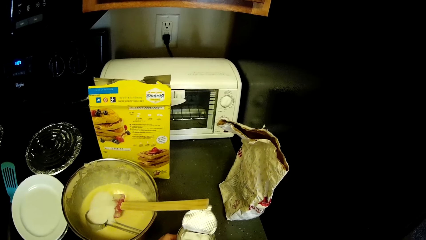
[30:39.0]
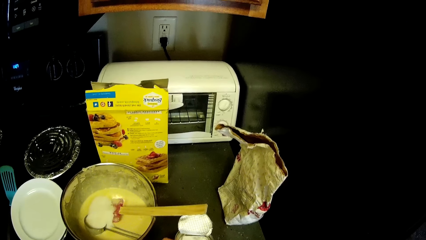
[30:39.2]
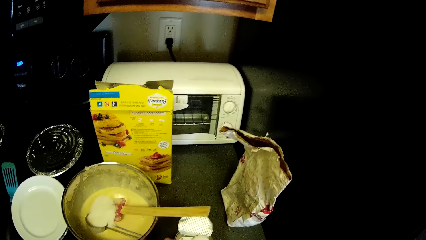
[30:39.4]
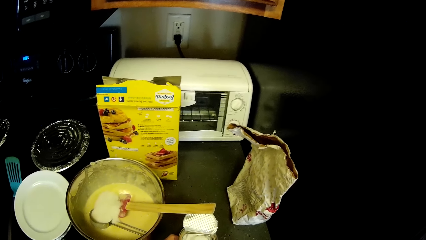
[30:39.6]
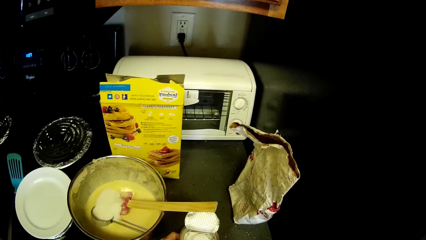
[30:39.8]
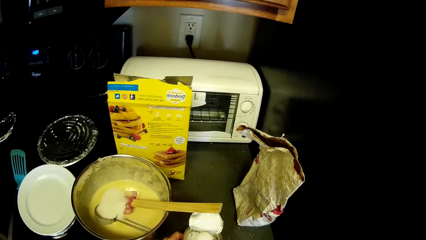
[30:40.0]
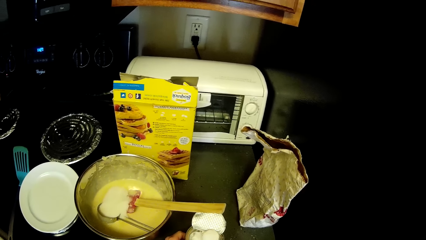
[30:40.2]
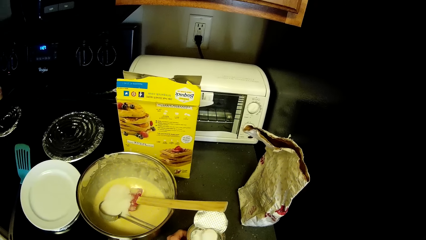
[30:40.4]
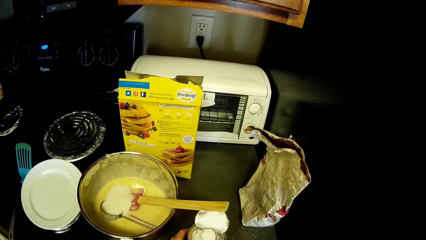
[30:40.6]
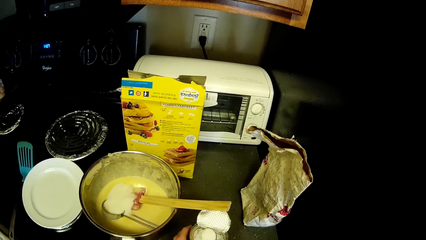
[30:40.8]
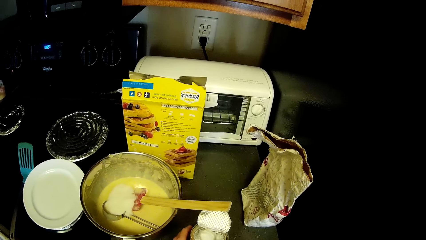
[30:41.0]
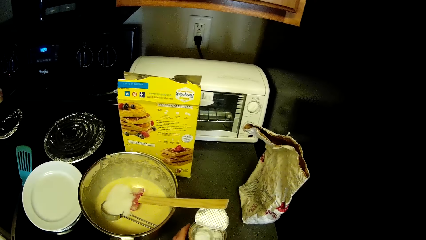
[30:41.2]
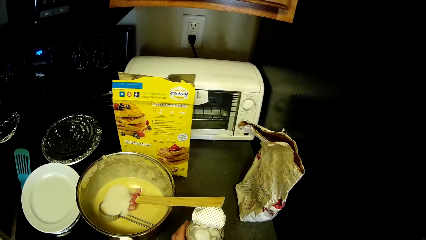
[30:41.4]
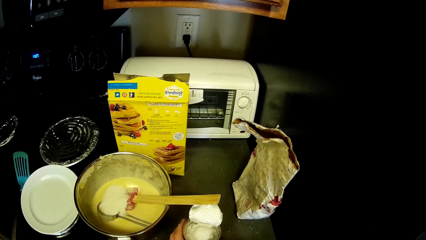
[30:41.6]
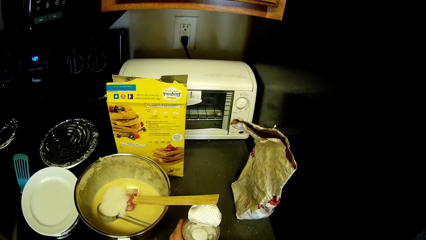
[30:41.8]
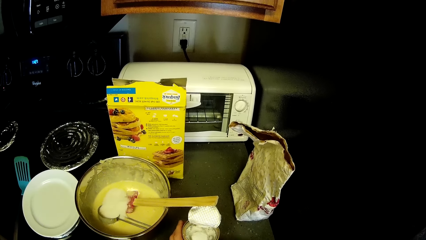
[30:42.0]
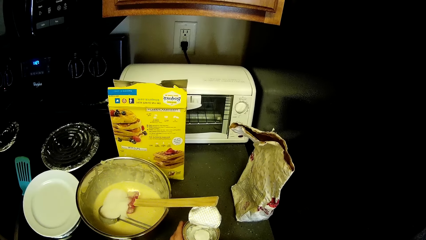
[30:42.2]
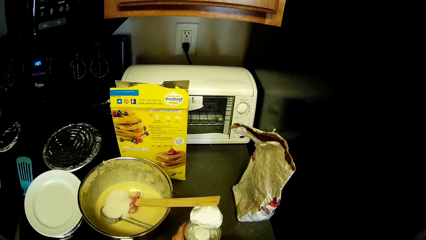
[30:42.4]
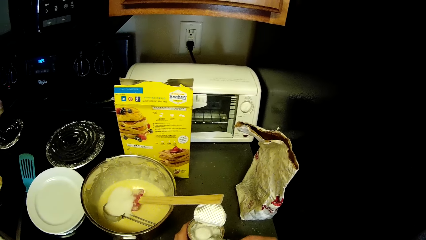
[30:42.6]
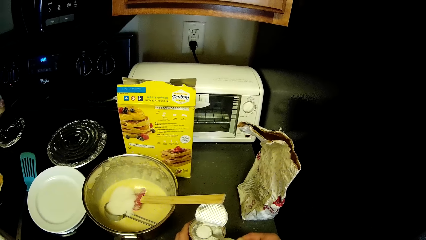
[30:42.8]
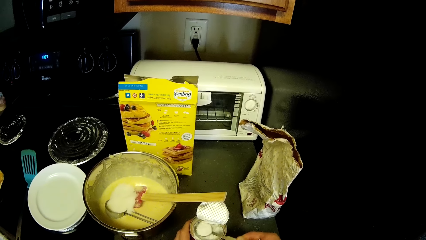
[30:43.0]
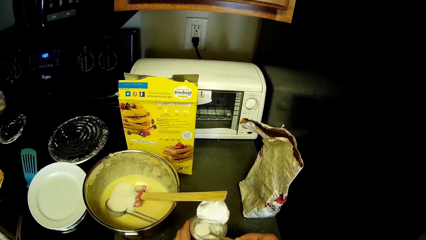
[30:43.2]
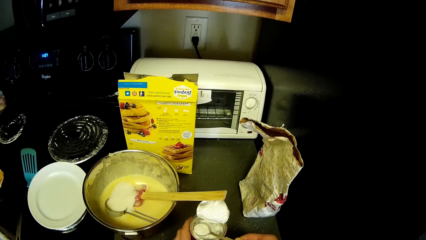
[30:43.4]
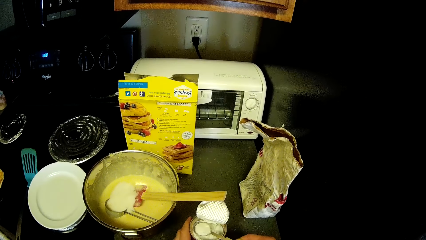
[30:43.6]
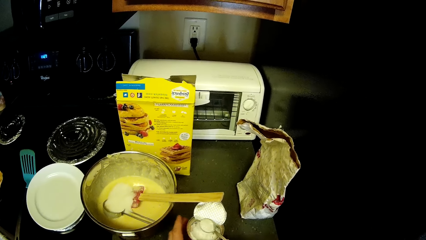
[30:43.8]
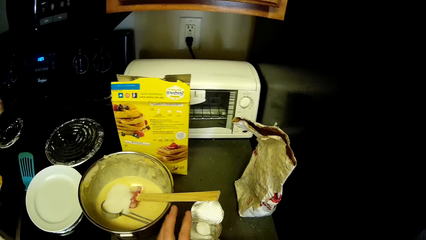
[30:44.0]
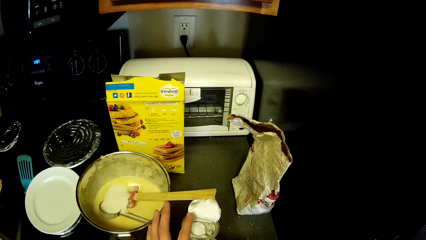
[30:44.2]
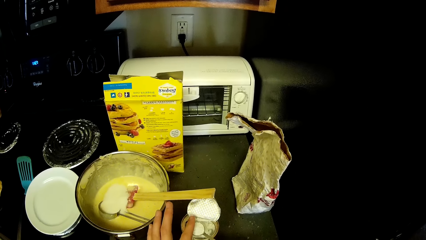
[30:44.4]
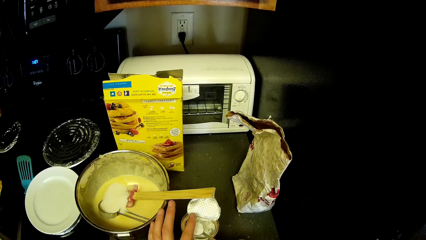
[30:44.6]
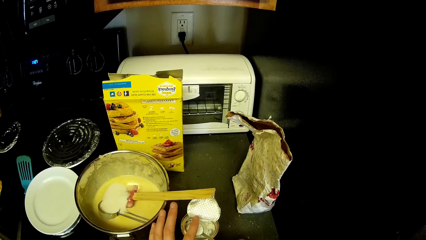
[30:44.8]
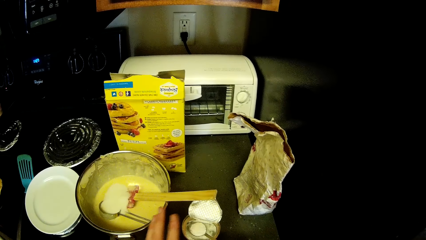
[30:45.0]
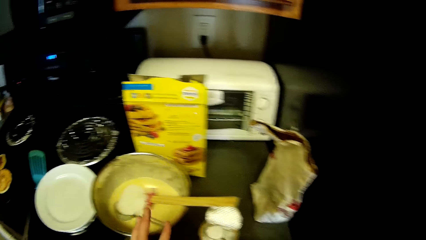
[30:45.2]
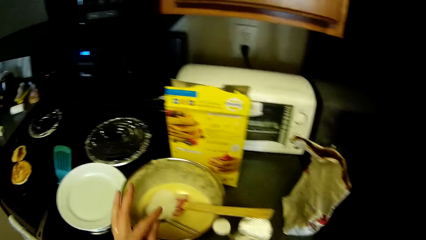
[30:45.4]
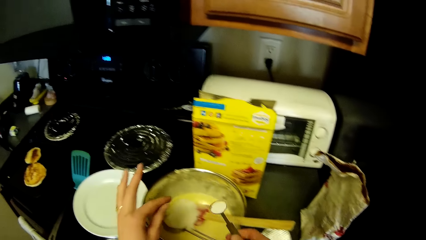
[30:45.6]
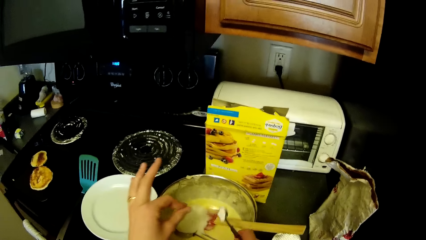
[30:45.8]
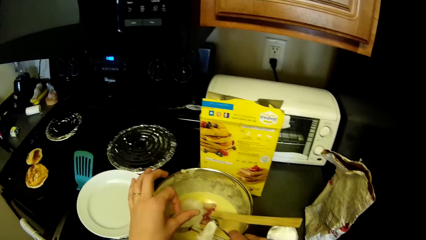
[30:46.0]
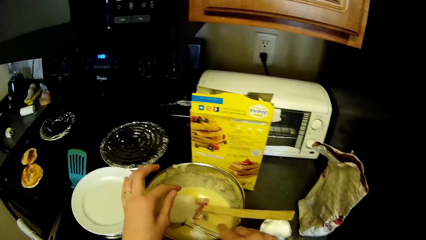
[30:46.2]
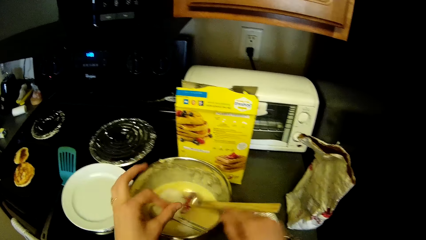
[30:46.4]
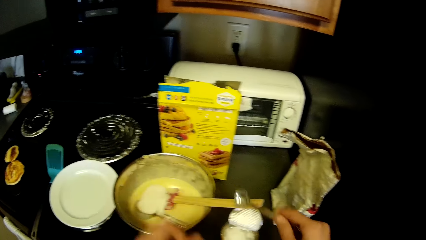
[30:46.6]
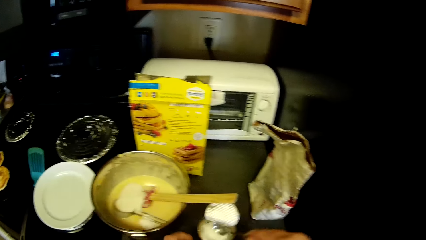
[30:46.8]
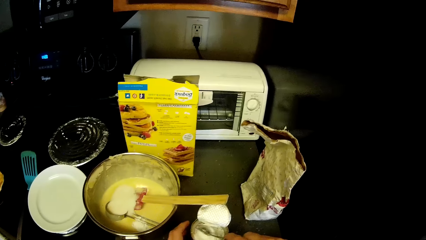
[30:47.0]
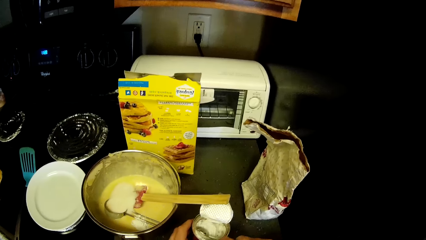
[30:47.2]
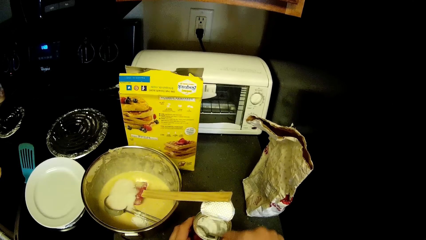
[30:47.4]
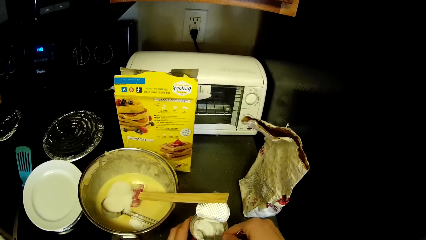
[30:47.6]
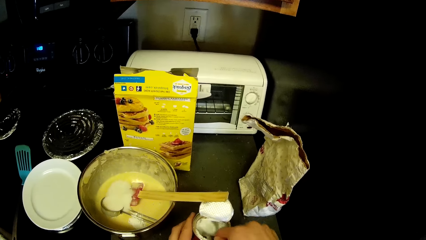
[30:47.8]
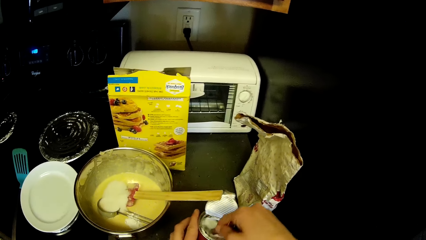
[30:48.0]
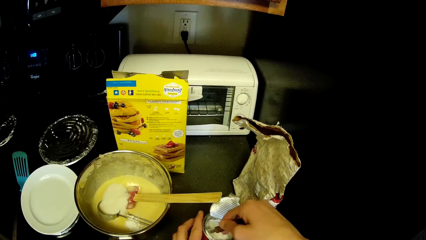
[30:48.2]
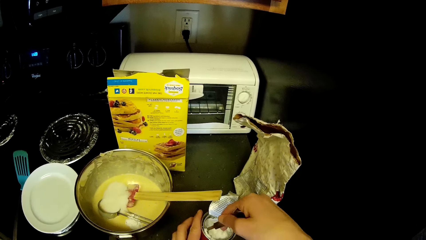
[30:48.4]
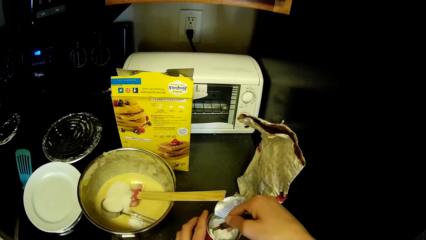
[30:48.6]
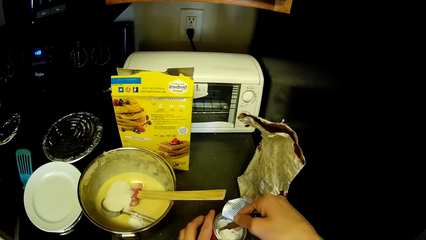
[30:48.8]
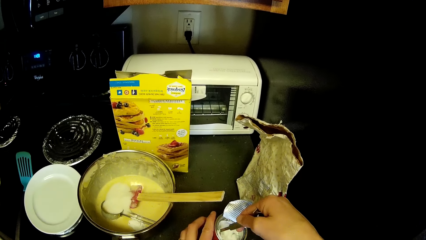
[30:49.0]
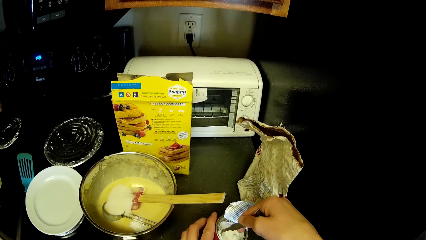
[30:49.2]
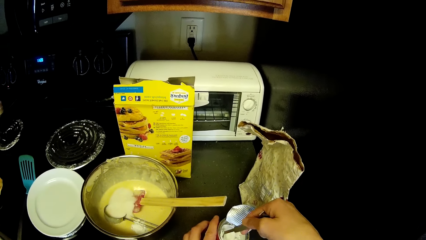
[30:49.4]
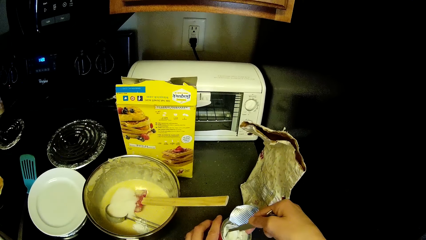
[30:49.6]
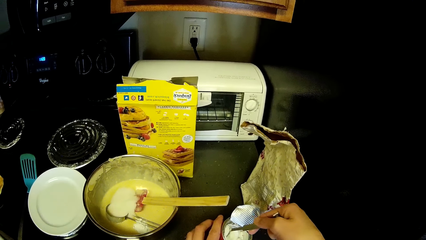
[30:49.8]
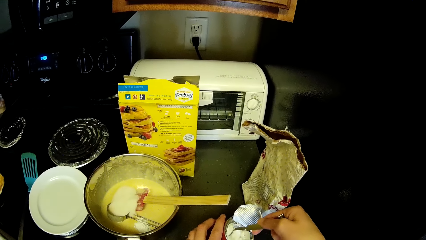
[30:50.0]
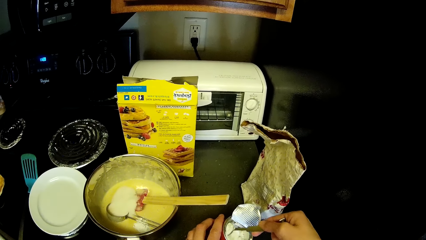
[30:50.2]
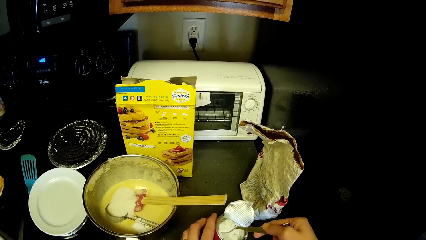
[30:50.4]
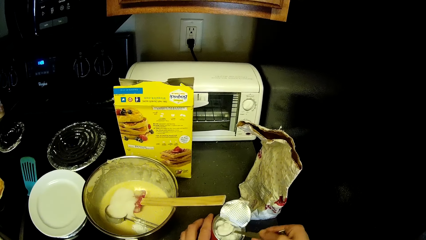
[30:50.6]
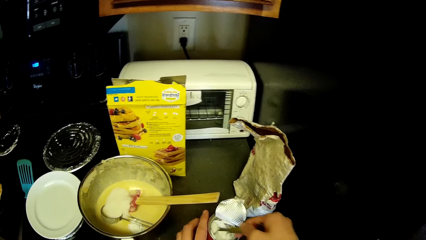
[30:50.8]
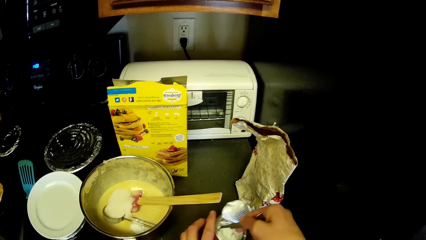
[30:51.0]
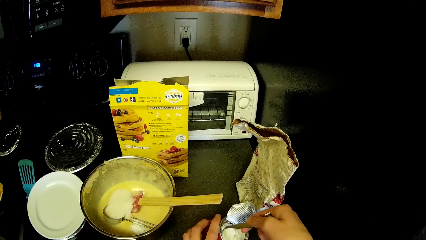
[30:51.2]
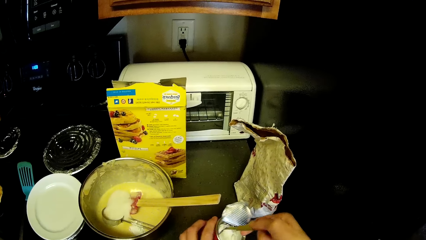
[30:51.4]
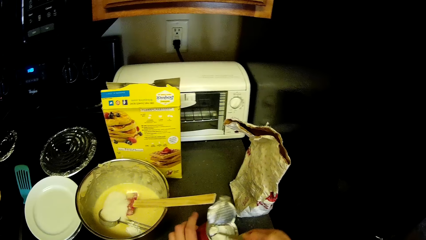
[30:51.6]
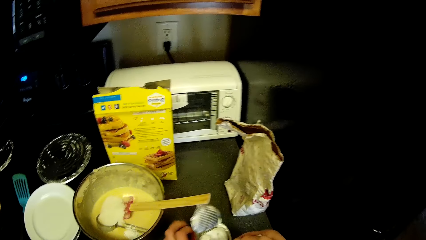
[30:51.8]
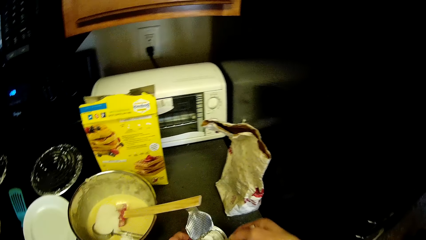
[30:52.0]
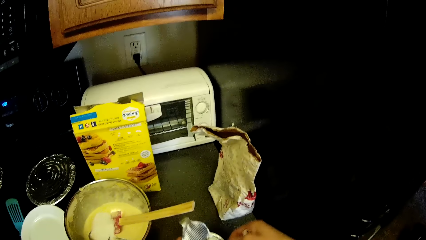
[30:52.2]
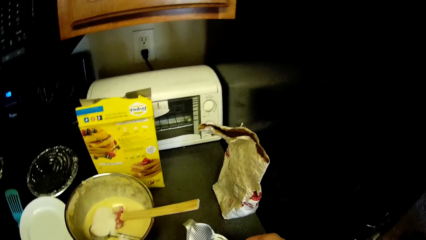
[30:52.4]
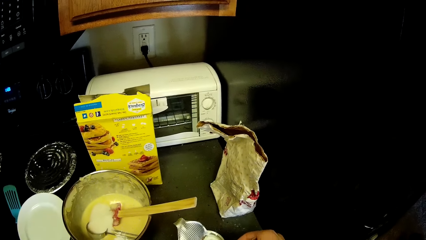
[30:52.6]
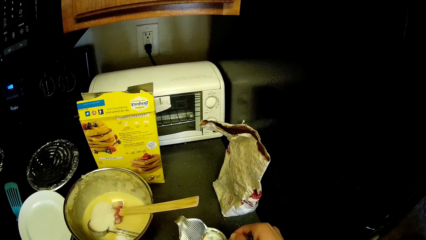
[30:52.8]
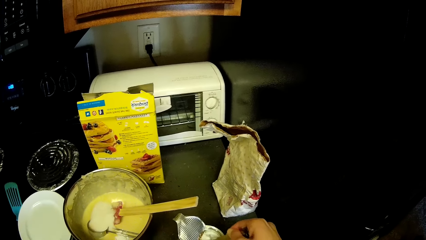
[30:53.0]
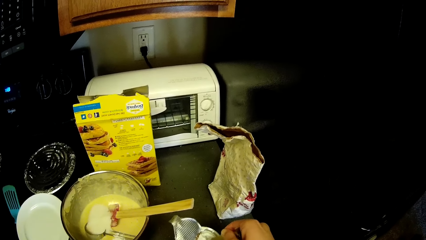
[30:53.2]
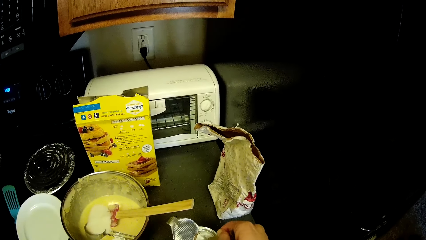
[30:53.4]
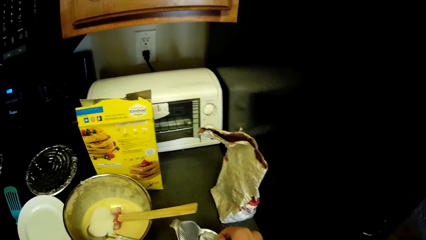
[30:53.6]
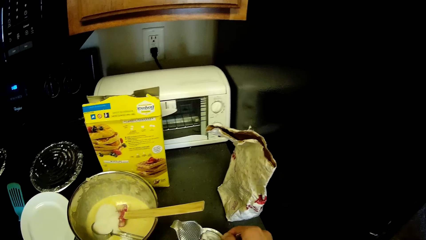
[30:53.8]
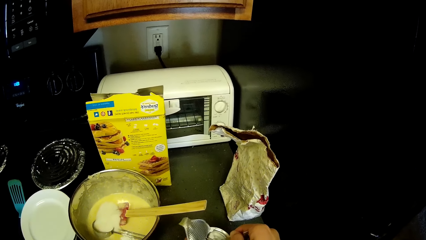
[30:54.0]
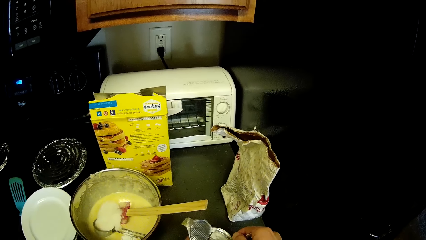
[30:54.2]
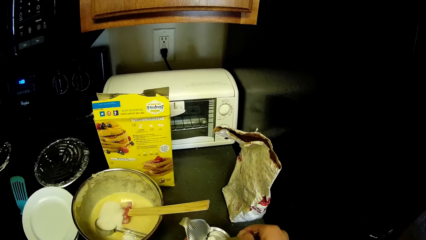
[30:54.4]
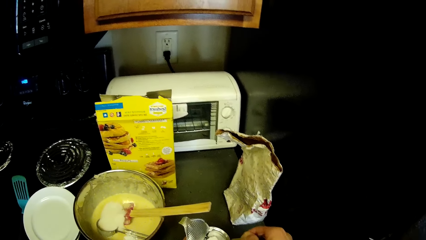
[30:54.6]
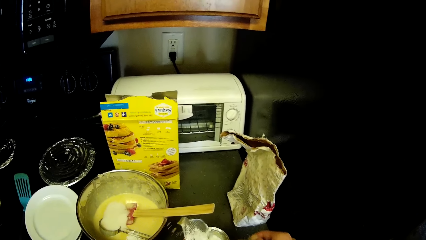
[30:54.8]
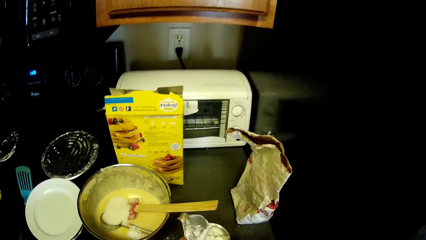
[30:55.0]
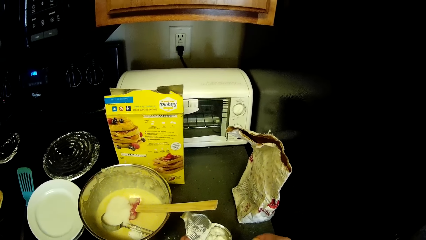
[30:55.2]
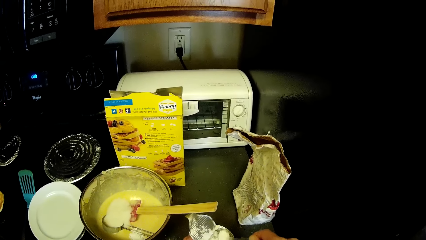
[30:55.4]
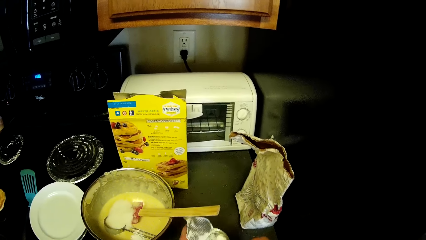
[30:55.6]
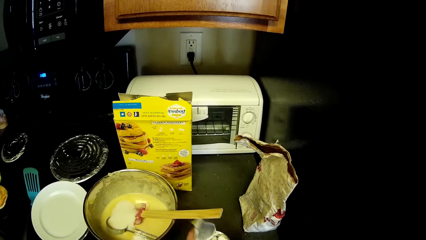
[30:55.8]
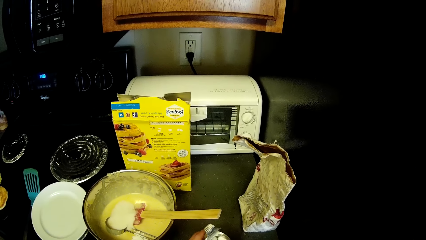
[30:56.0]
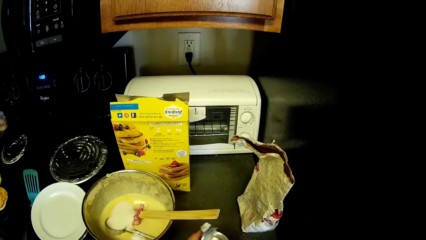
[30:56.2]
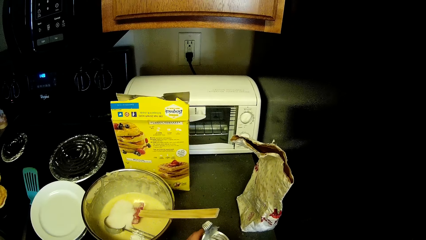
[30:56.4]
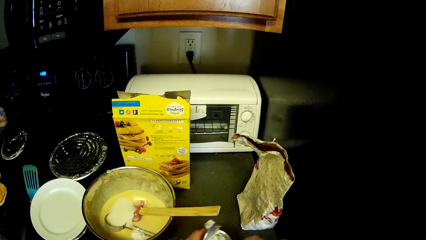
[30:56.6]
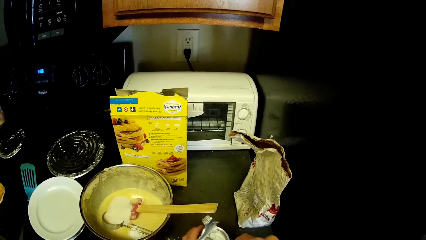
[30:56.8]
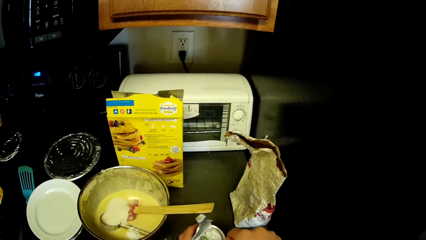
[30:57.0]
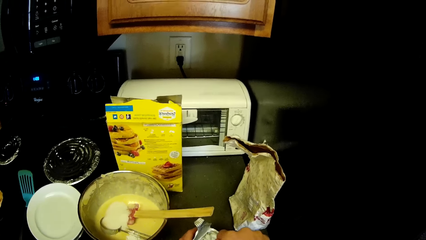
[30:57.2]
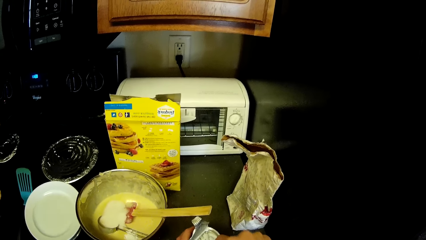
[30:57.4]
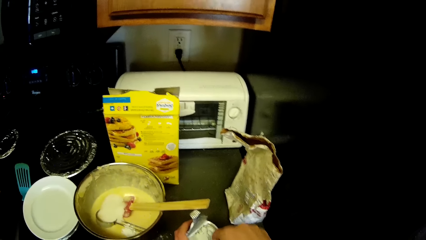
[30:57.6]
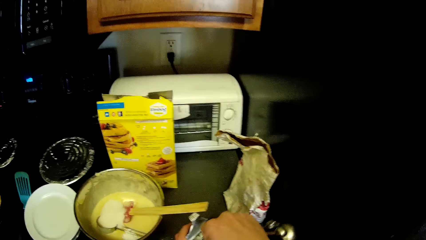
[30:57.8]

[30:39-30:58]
The camera wearer touches the baking powder. They pour baking powder into the stainless bowl, in the mixture. They take baking powder from its can.
